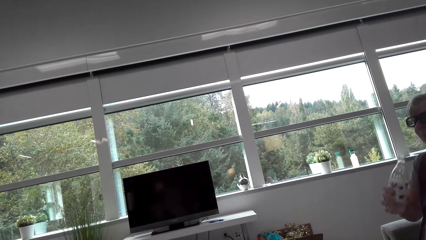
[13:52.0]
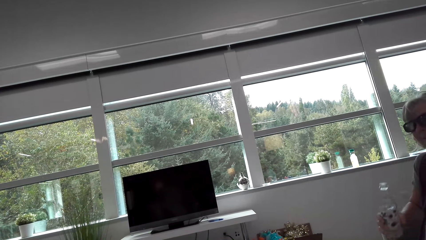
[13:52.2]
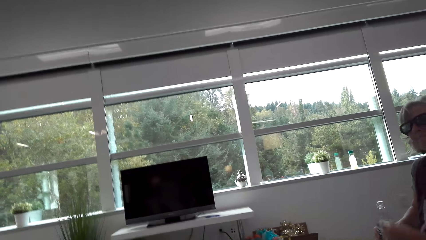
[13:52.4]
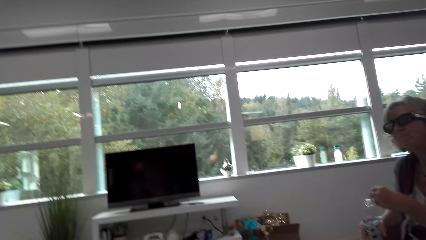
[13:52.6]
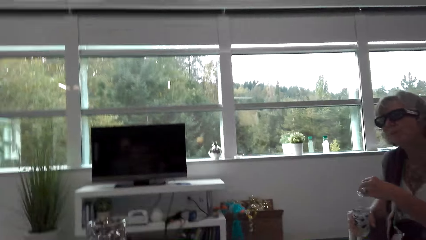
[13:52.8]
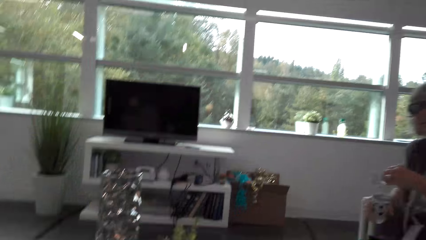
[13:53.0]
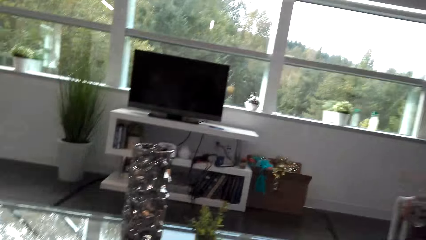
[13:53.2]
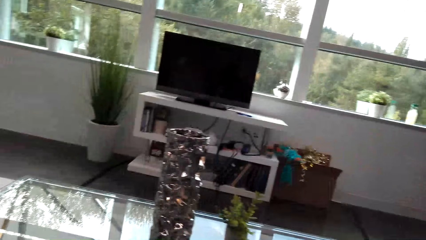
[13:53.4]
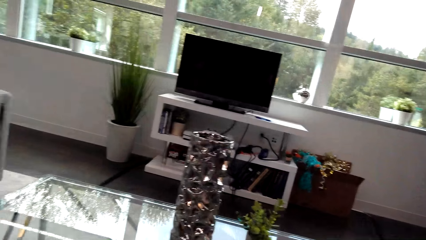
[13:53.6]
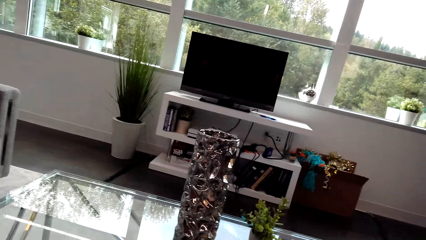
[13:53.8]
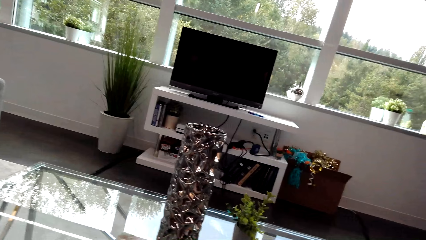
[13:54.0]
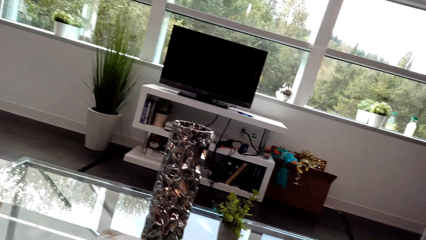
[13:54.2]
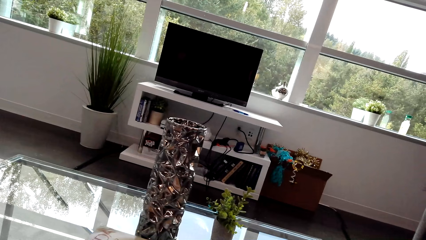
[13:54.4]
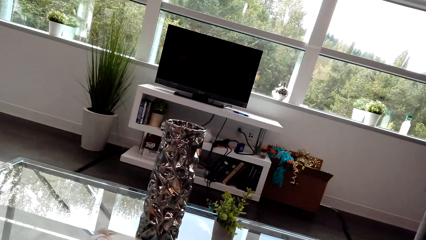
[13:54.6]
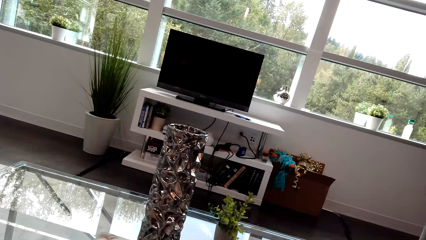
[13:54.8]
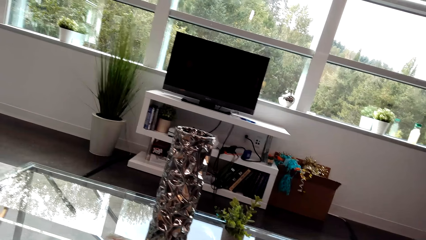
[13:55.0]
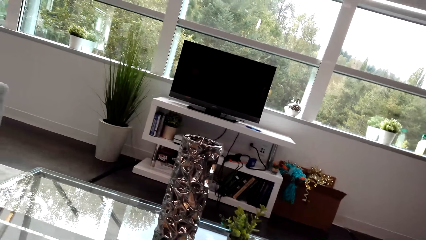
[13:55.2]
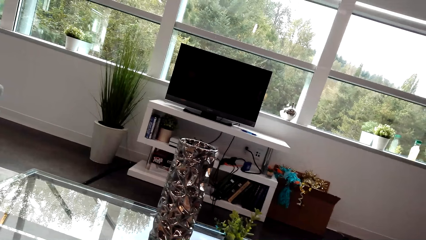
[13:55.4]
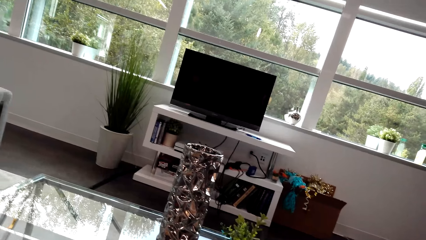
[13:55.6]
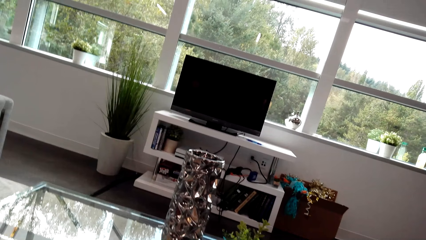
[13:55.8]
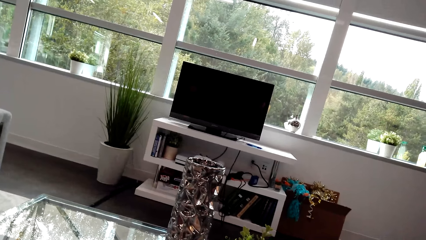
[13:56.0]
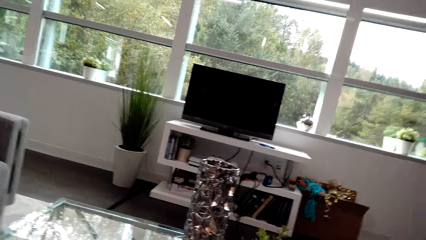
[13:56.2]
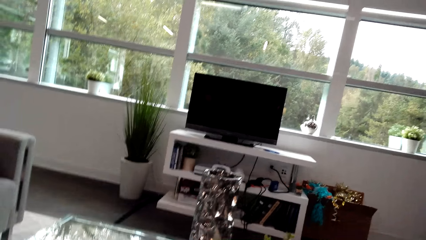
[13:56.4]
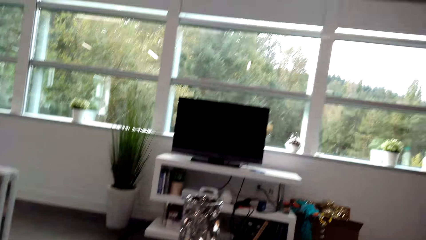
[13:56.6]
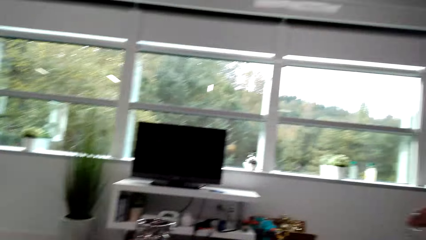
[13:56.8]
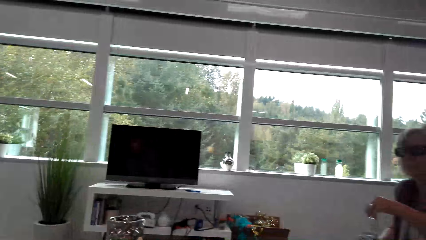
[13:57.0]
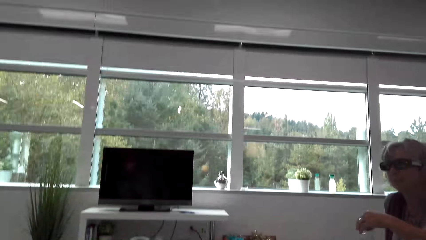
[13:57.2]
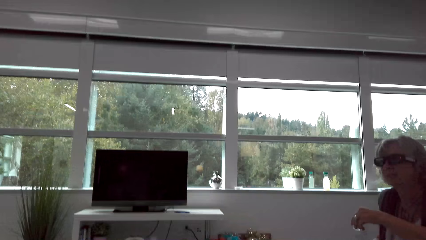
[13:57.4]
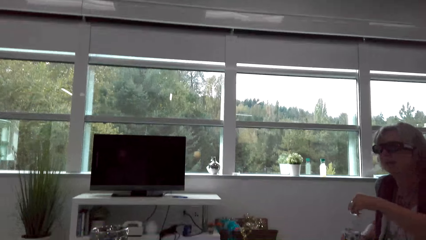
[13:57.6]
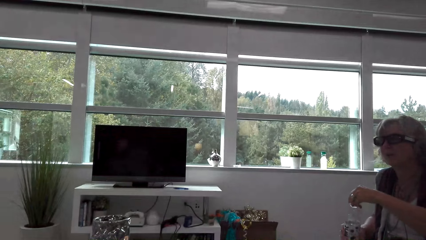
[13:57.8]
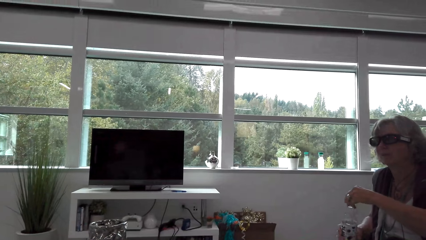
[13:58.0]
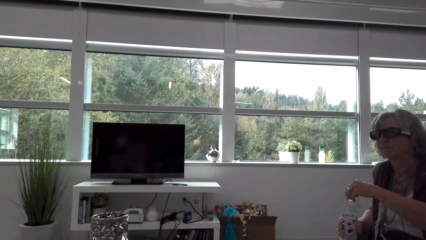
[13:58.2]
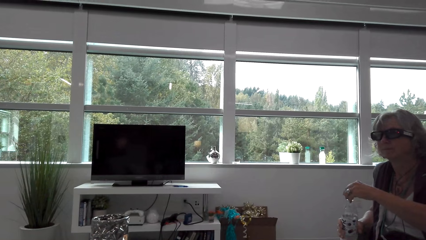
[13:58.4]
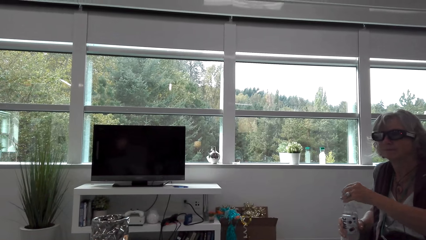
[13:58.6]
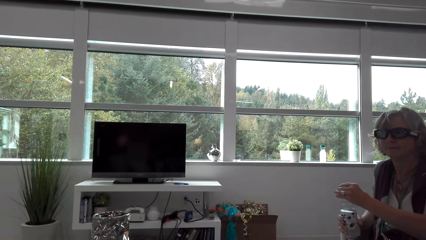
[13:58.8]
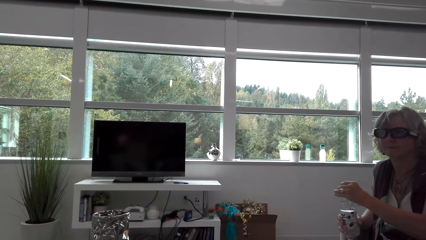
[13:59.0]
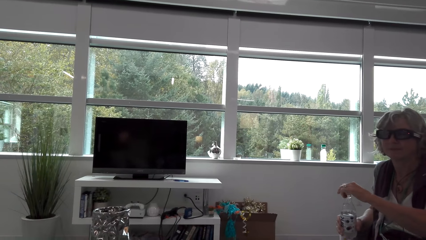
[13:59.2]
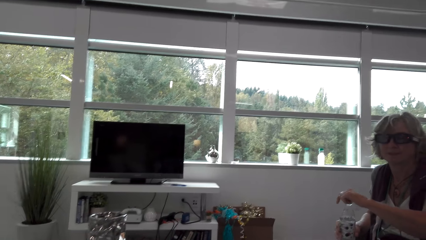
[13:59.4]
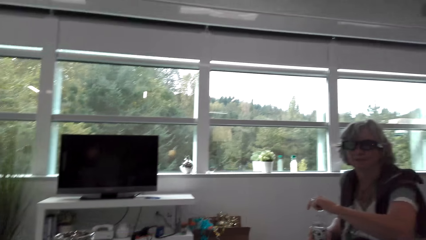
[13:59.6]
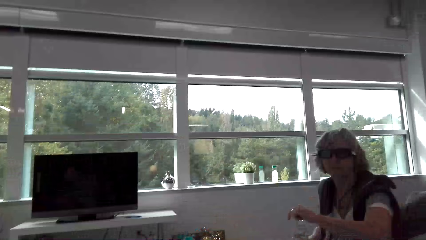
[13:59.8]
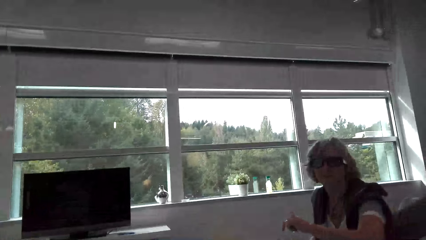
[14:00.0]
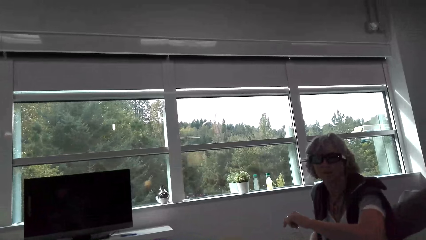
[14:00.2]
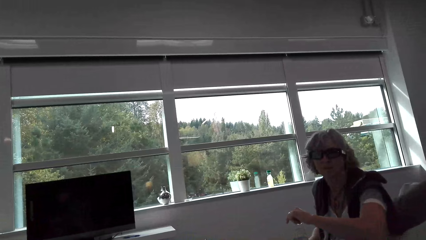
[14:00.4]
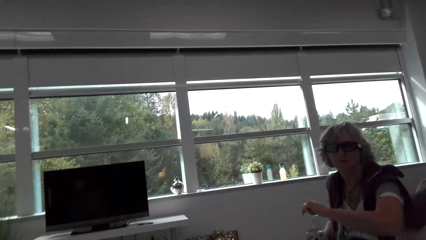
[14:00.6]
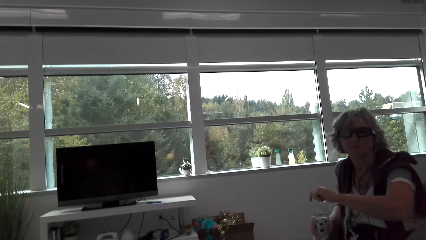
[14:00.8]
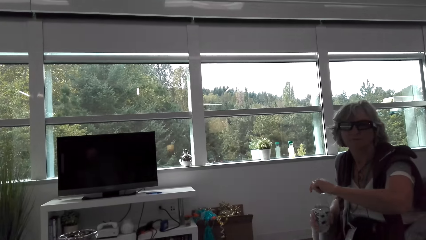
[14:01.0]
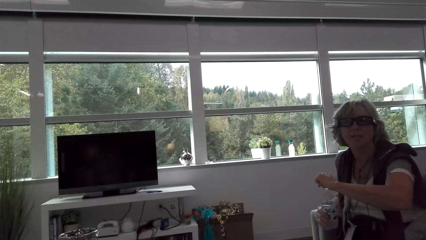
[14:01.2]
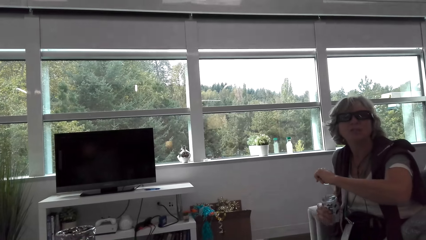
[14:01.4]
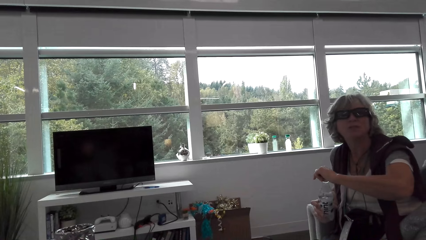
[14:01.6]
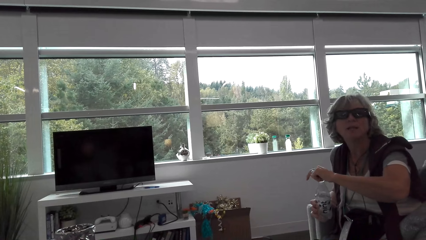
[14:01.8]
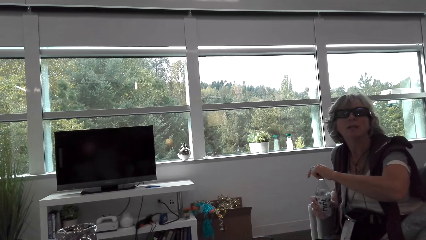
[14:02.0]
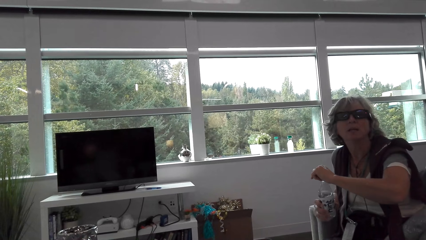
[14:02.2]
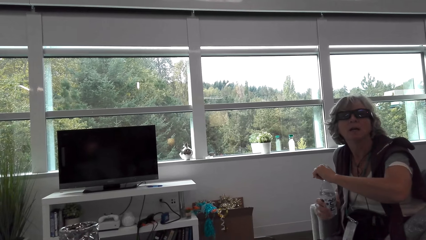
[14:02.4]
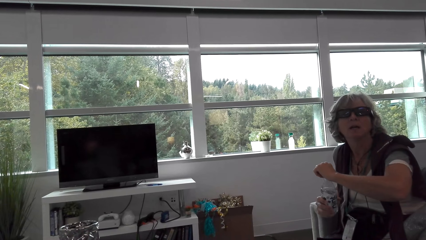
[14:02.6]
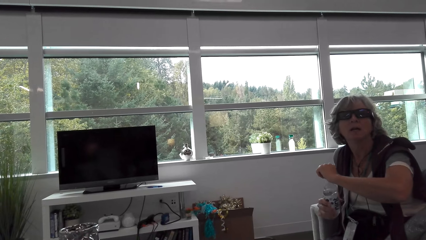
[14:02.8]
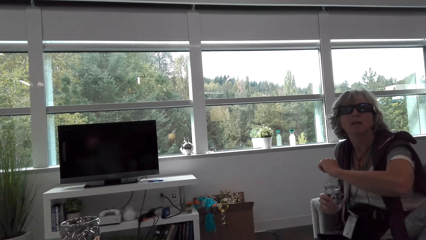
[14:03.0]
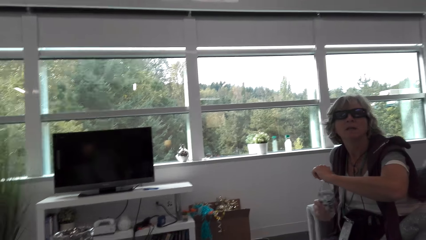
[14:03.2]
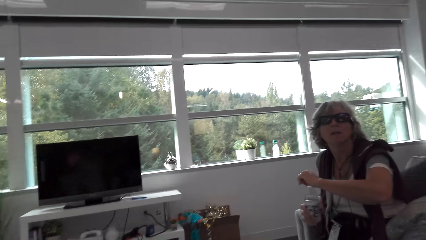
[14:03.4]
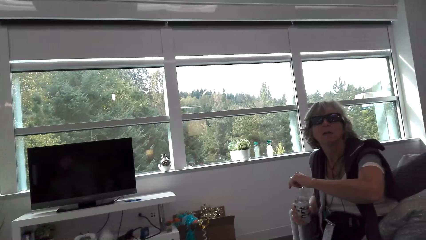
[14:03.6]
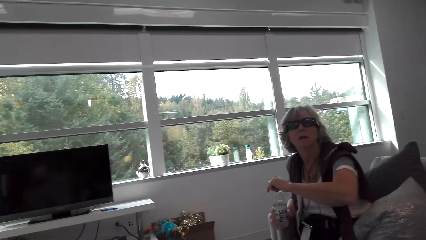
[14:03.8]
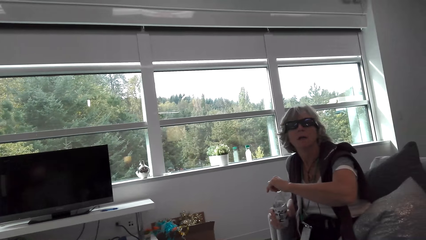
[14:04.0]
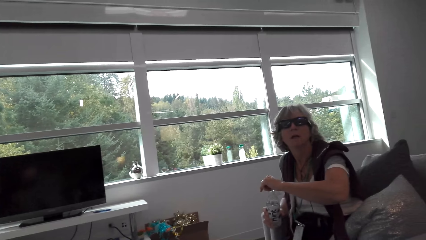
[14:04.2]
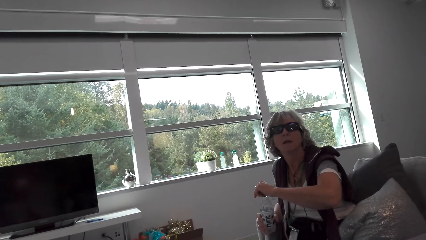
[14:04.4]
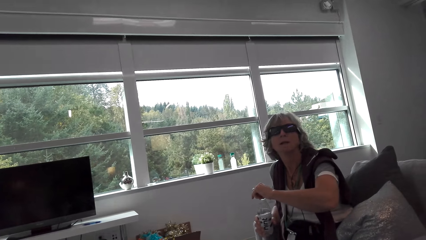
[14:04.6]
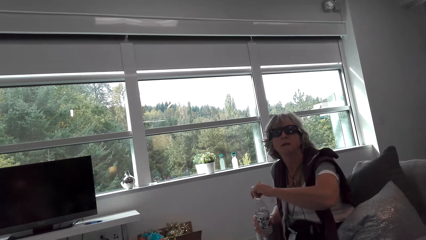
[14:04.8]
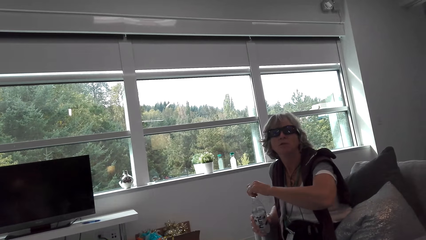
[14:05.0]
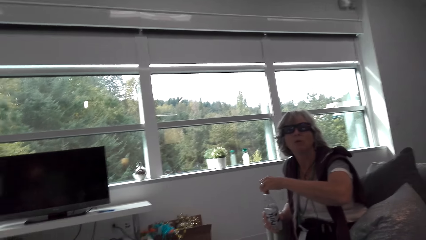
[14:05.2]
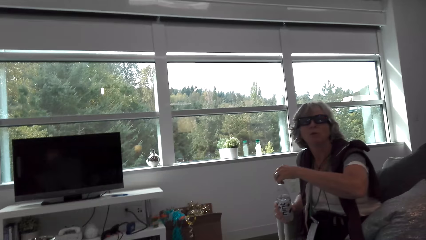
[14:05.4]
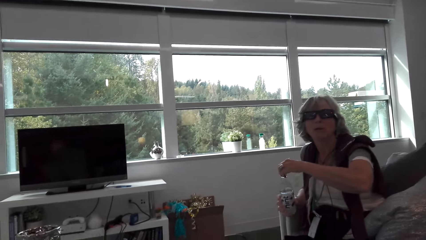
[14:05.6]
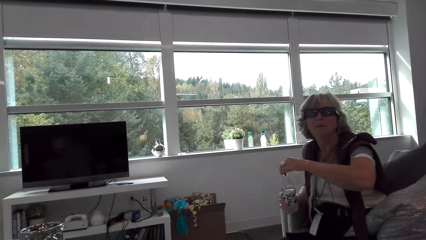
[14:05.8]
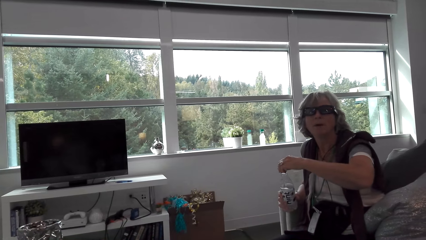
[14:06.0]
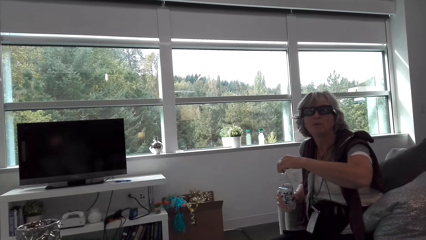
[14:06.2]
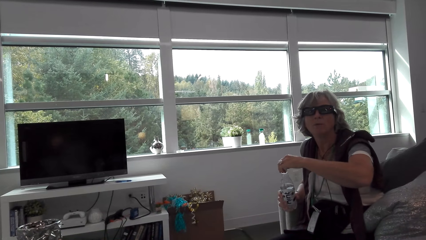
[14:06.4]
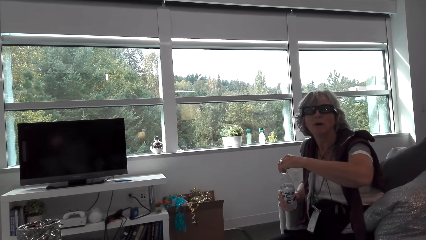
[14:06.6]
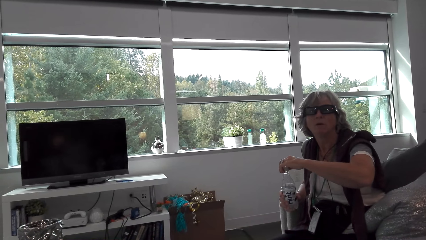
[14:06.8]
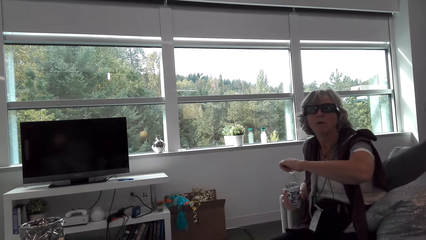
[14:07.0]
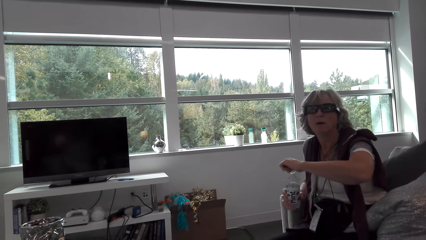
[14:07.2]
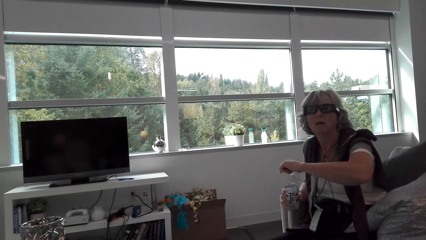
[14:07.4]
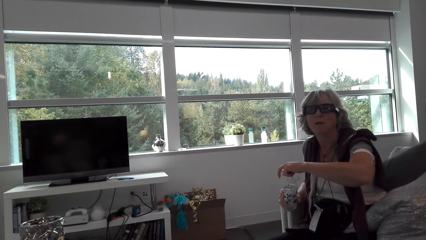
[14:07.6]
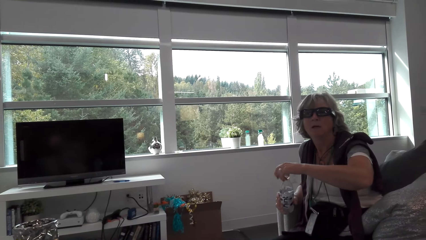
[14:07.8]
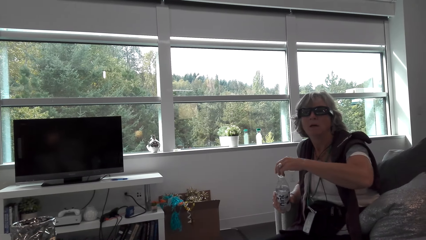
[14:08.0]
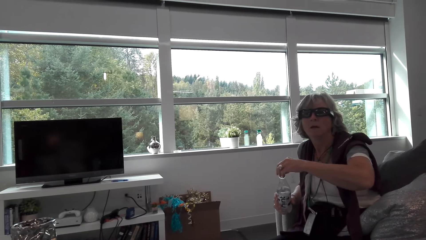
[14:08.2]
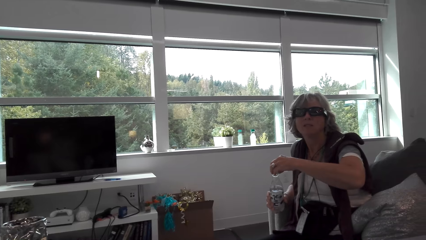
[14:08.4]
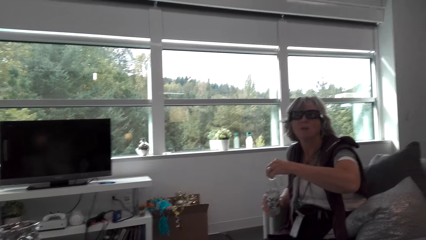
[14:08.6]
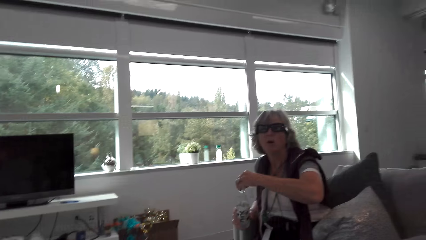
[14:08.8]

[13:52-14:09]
The camera wearer talks with a lady. The lady closes the water bottle with the lid. The camera wearer looks around. They look at the screen. They talk with the lady. The lady closes the water bottle with the lid. The camera wearer looks around. The lady looks at the camera wearer.
